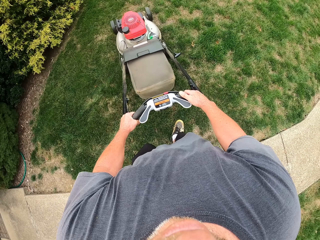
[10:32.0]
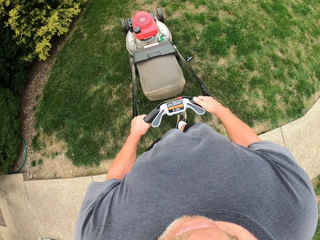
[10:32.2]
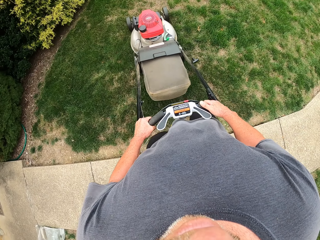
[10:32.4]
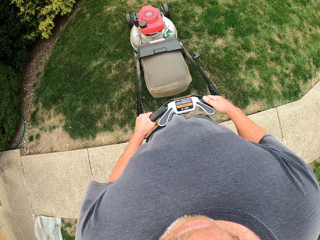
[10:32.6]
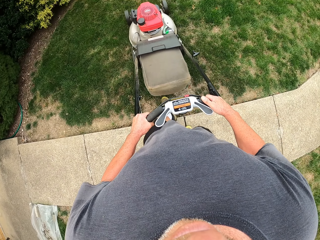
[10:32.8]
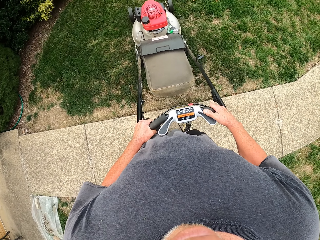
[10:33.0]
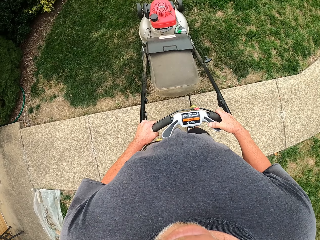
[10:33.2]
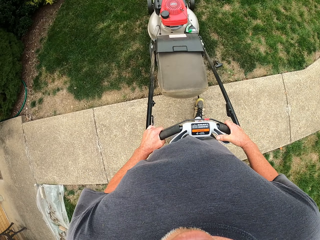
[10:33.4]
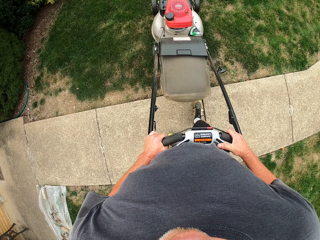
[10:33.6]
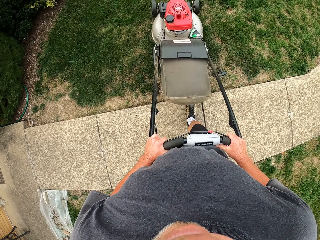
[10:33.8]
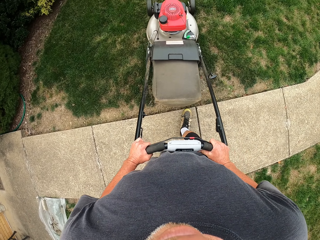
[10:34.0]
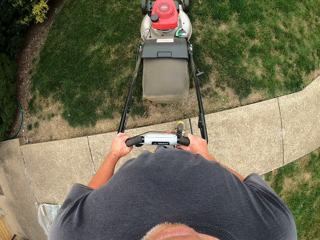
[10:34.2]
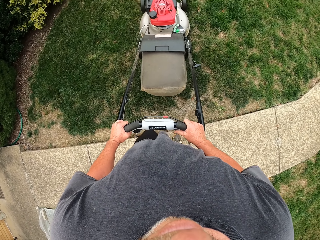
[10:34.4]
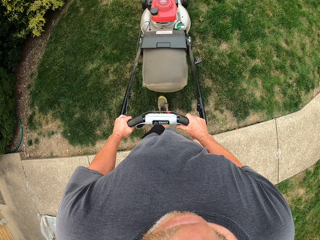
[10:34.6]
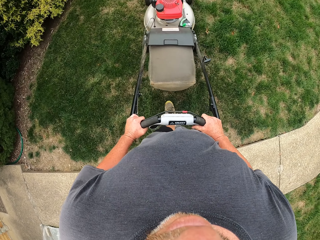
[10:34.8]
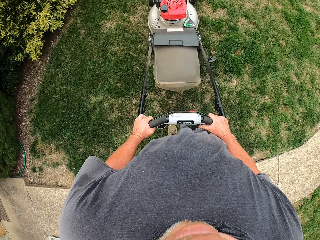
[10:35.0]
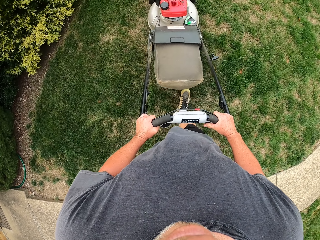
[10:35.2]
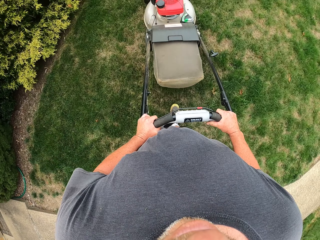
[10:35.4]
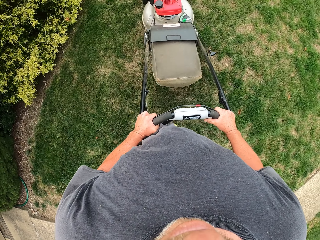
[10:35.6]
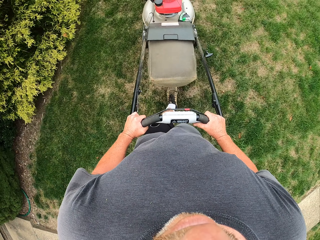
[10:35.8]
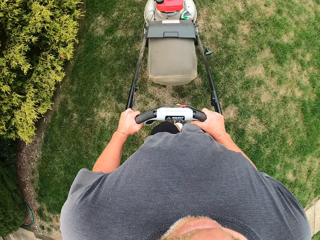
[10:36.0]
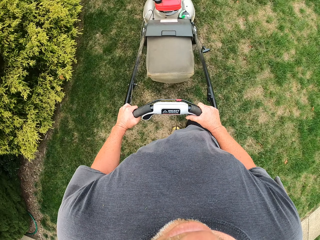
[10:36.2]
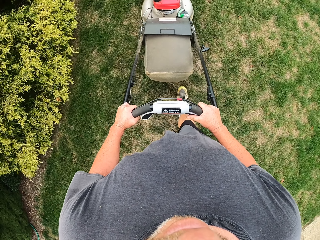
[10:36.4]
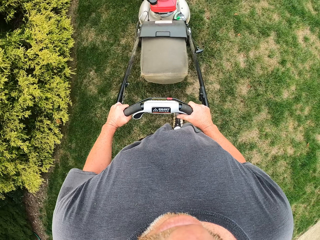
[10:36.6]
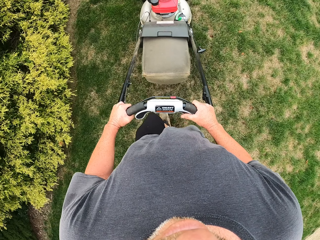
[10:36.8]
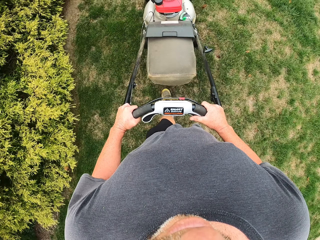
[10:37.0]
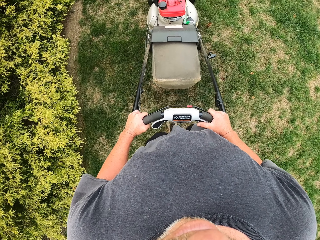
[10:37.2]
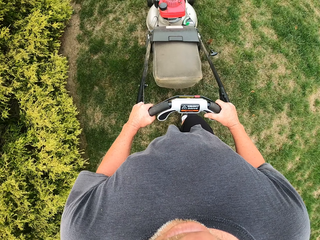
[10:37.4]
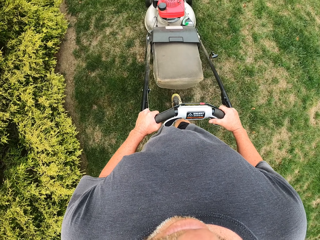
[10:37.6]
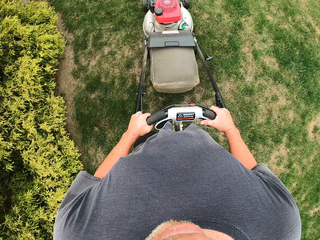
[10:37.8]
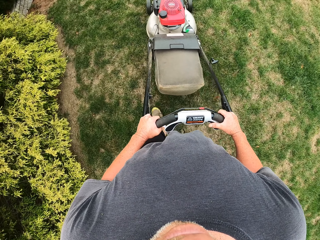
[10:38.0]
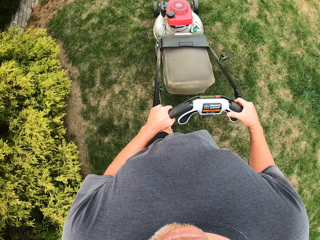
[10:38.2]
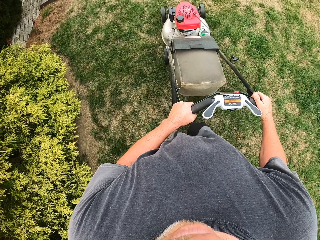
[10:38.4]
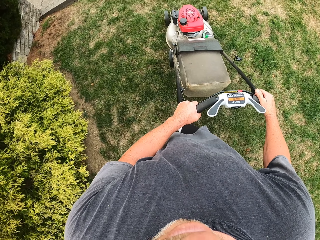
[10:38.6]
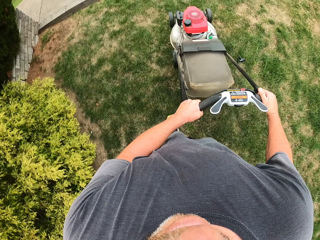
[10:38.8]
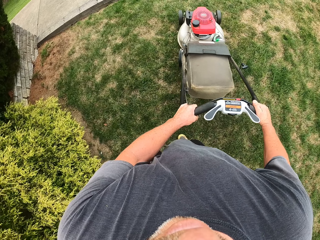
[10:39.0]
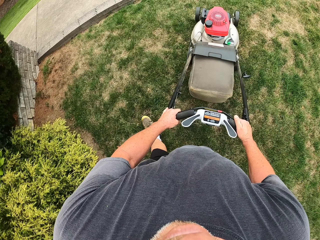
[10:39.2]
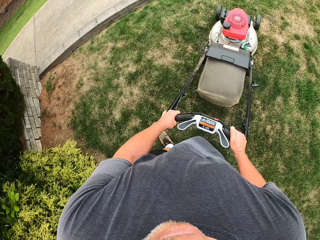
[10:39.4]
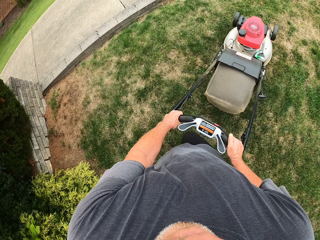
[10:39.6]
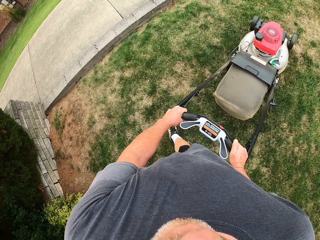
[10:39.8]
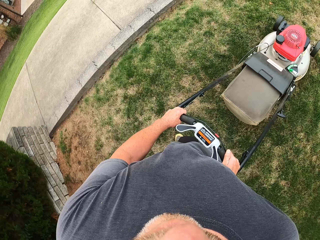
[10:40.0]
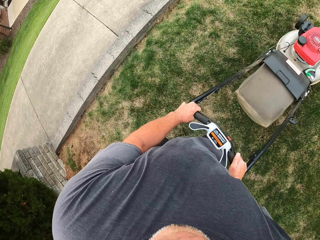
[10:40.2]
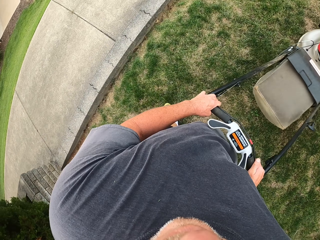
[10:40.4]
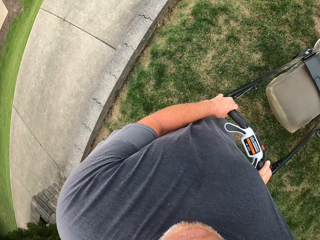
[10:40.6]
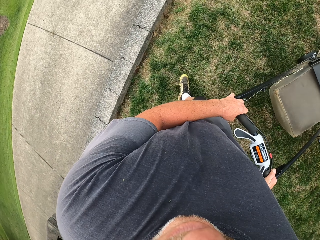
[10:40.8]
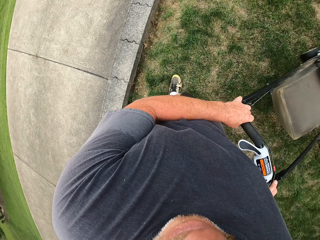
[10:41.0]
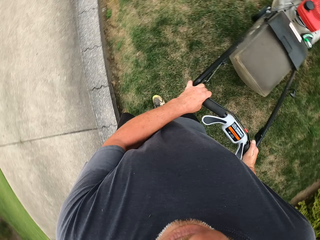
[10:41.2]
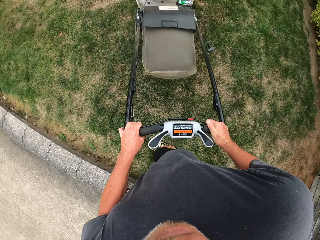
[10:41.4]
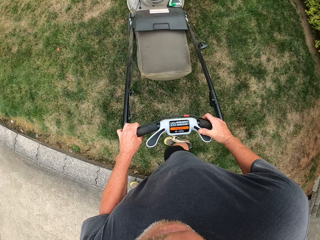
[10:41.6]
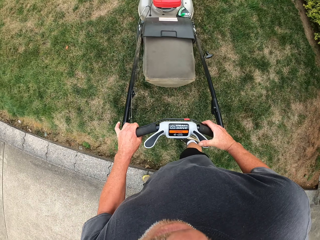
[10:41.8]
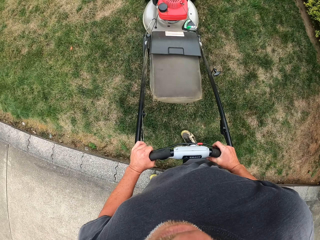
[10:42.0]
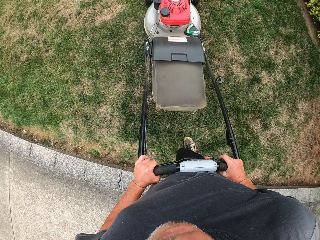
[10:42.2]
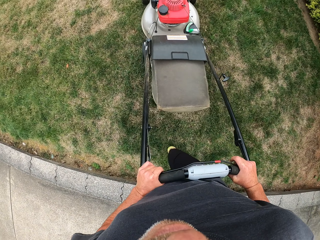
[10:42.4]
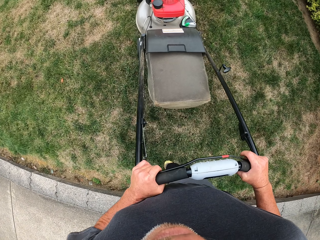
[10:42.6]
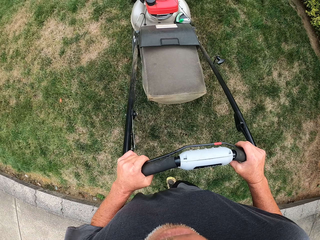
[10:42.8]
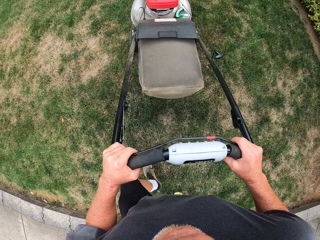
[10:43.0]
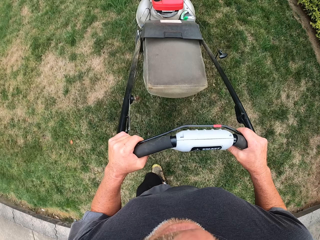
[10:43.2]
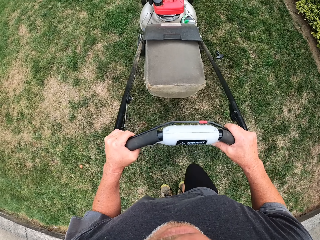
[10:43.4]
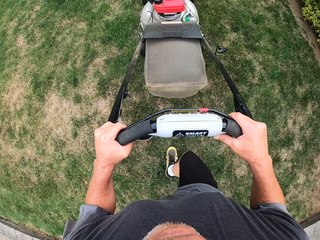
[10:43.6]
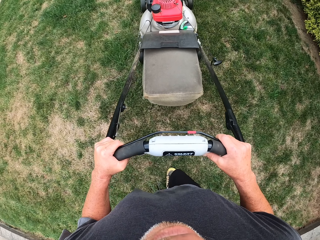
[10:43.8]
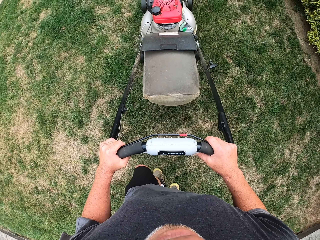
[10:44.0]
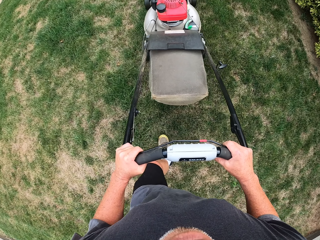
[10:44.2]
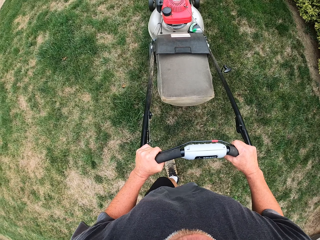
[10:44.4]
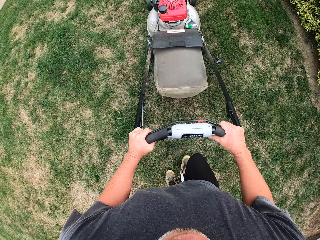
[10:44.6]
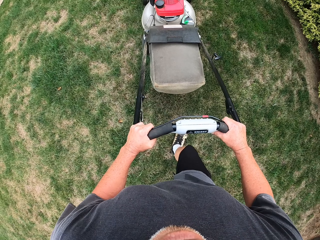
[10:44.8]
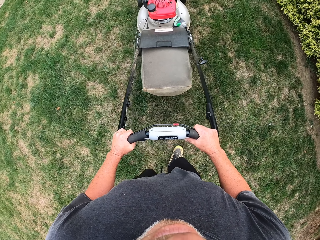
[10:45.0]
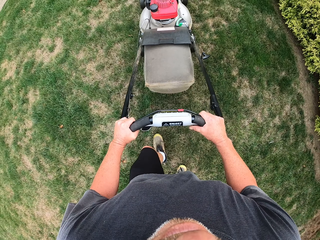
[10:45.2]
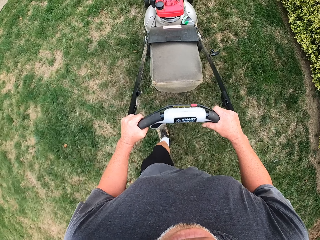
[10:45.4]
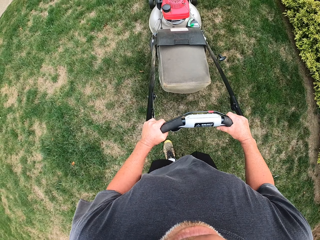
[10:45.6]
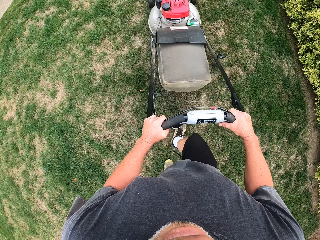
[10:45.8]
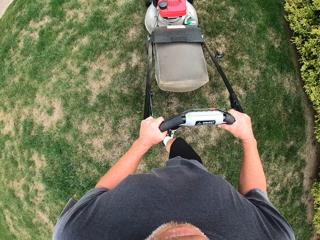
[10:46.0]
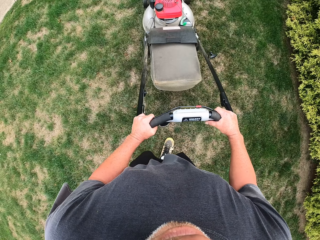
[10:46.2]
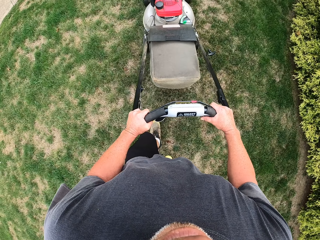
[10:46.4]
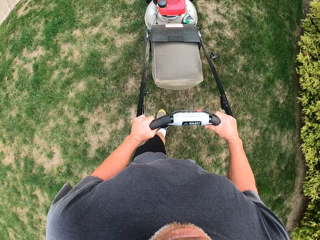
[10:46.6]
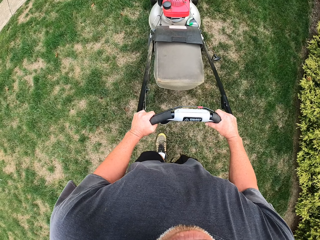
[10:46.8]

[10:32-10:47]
The camera wearer reverses the lawn mower. They cut grass with the lawn mower. They pull back the lawn mower. They cut grass with the lawn mower.

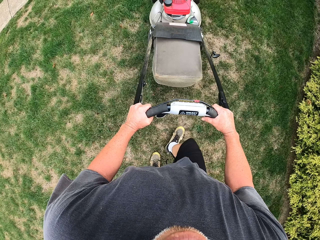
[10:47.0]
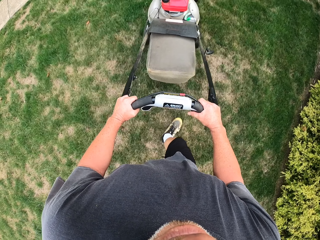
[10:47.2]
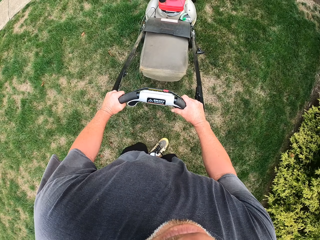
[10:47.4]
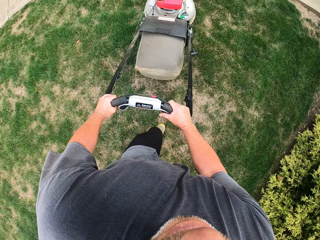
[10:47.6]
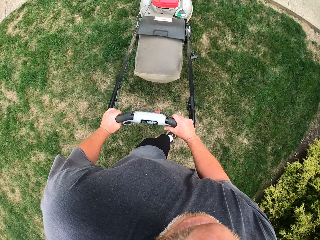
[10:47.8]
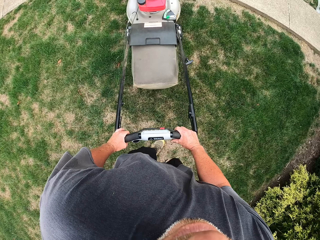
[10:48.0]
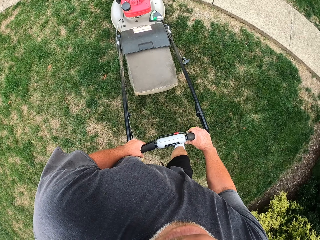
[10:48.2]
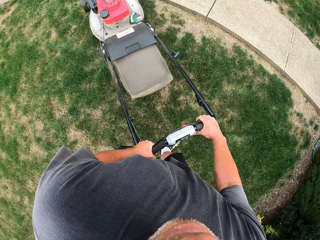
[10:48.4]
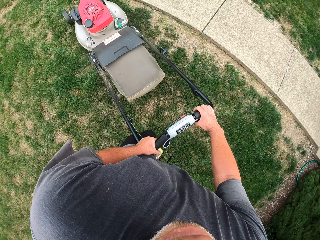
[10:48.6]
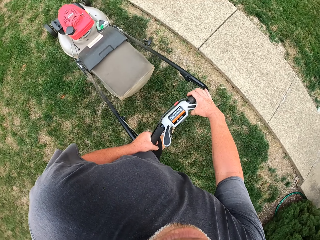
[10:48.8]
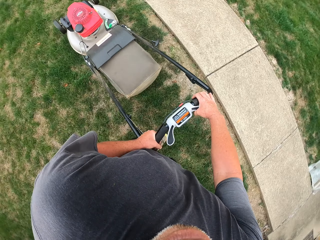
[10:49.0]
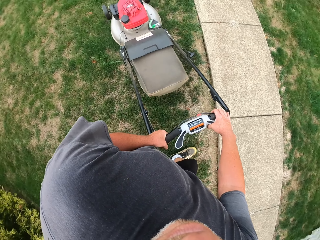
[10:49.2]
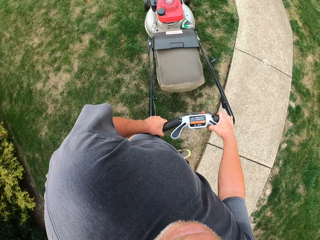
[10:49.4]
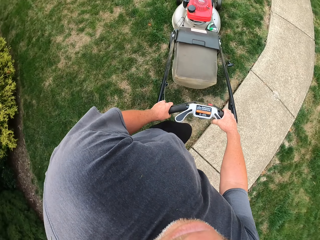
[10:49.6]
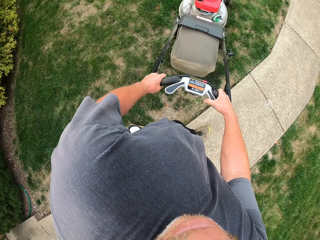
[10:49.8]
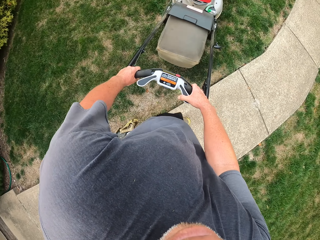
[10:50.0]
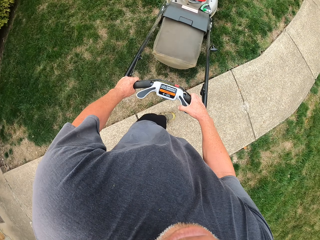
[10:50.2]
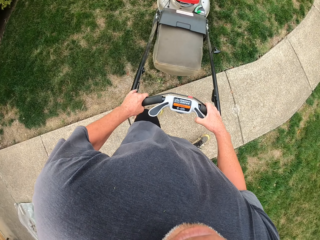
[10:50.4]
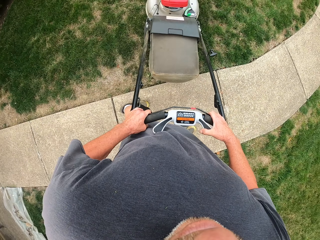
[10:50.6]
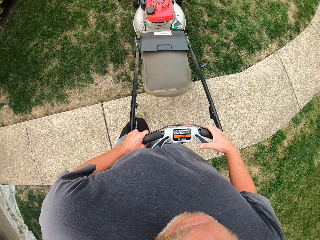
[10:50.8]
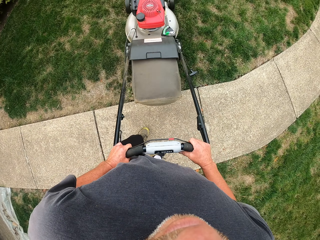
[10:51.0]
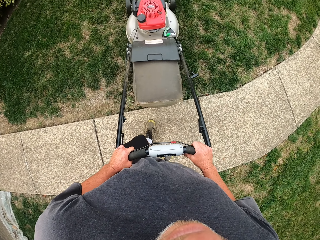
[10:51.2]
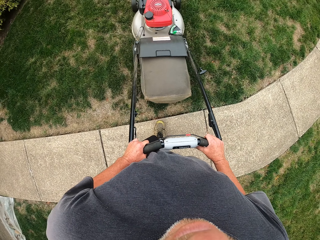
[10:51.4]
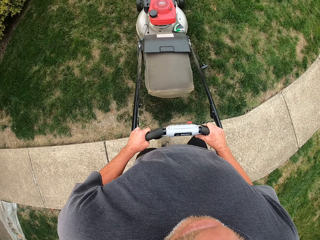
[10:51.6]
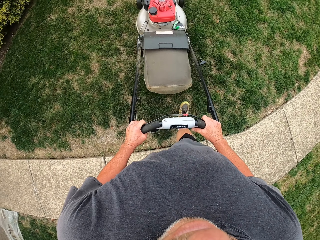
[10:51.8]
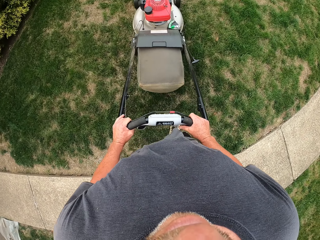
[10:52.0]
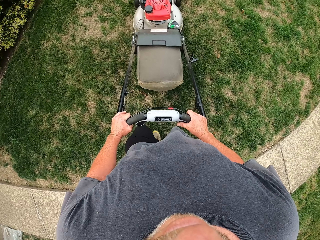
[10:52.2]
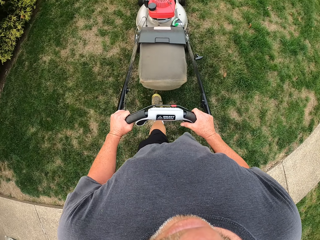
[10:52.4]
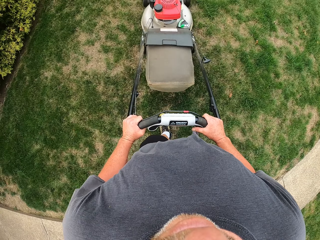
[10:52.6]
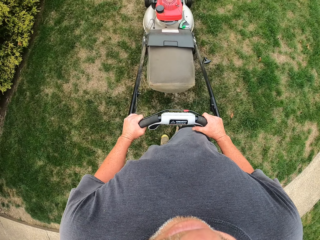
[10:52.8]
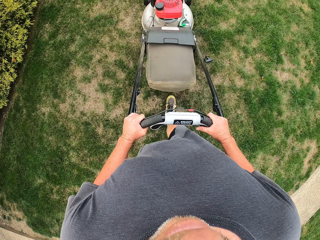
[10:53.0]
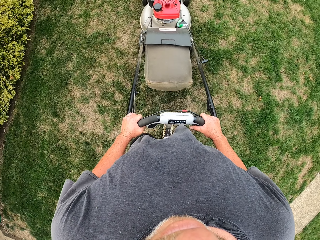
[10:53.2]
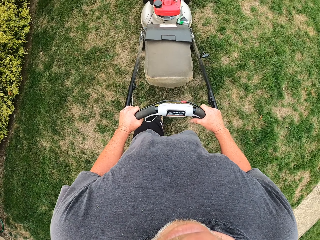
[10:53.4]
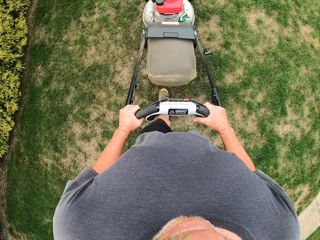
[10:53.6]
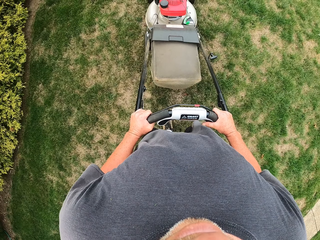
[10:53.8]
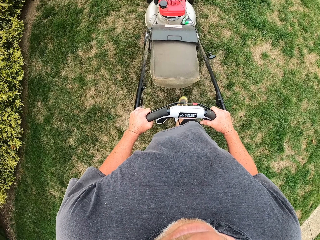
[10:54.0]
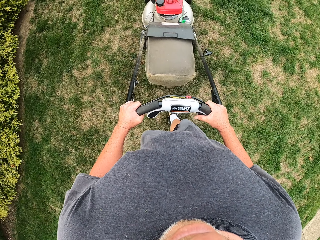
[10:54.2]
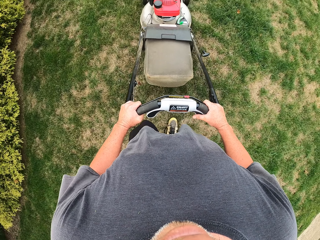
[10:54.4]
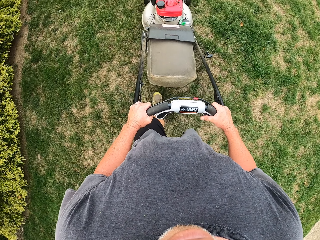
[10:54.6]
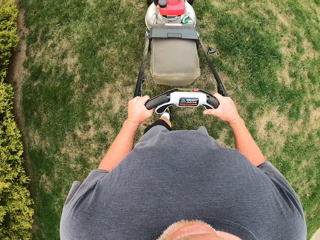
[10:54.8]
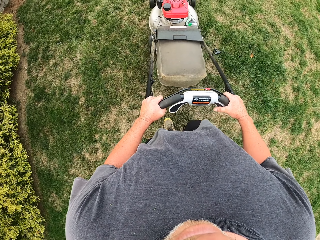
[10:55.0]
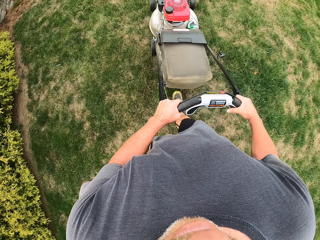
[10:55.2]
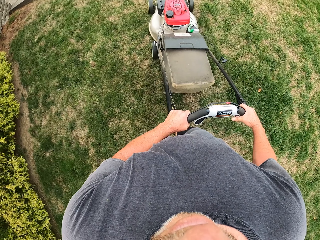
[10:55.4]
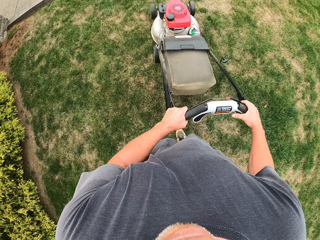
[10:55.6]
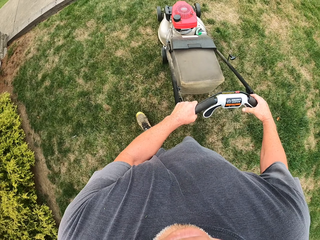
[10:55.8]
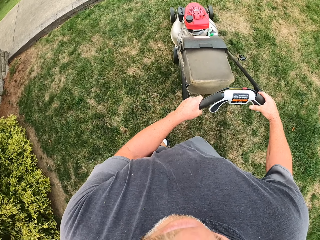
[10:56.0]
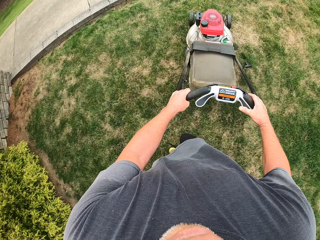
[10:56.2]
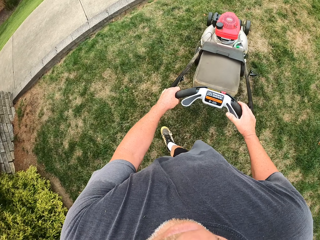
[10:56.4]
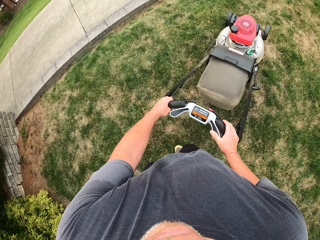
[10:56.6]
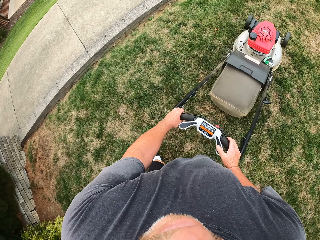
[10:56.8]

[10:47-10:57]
The camera wearer makes a turn. They cut grass with a lawn mower.
